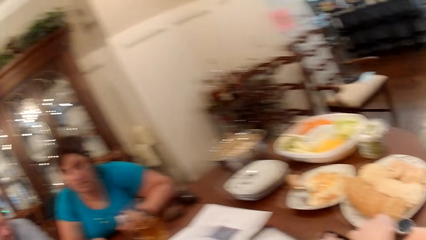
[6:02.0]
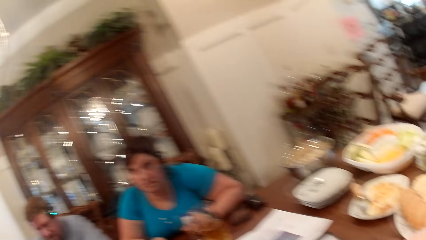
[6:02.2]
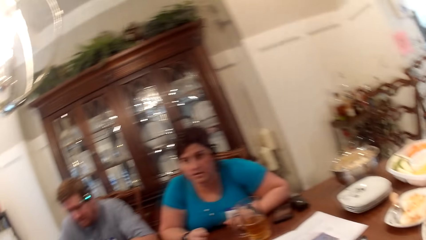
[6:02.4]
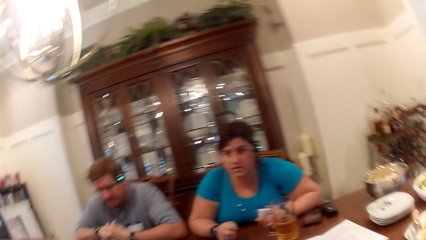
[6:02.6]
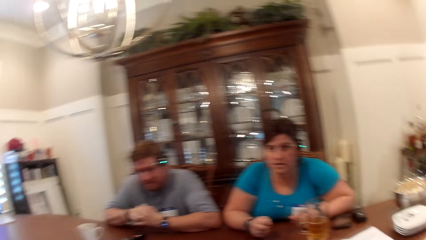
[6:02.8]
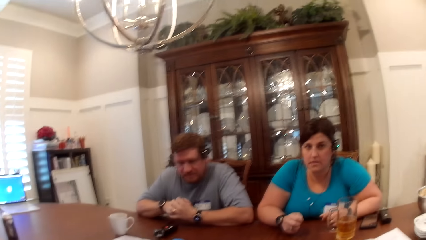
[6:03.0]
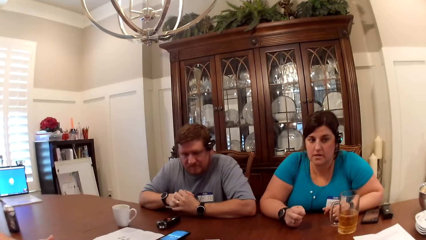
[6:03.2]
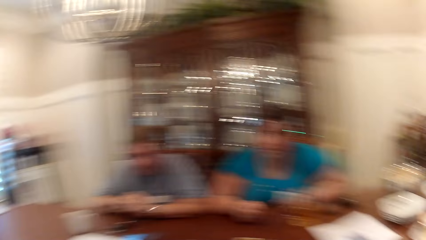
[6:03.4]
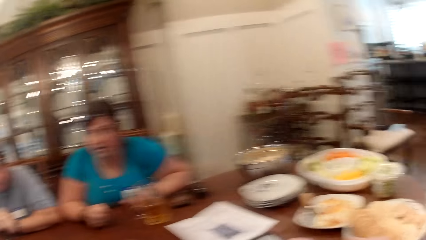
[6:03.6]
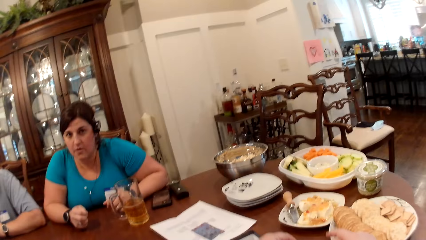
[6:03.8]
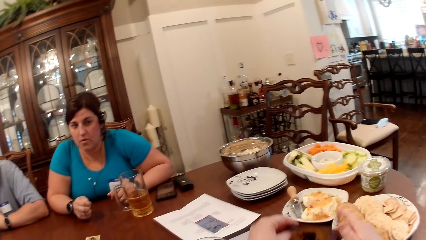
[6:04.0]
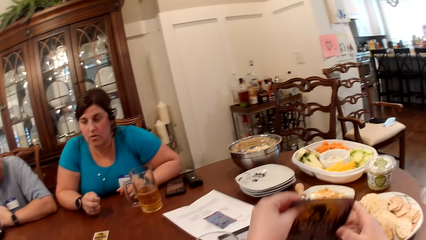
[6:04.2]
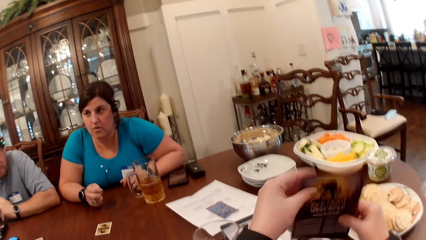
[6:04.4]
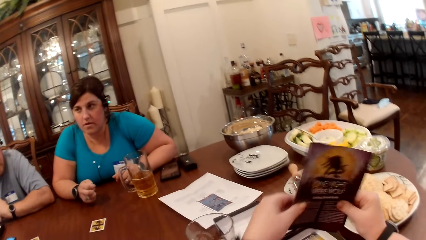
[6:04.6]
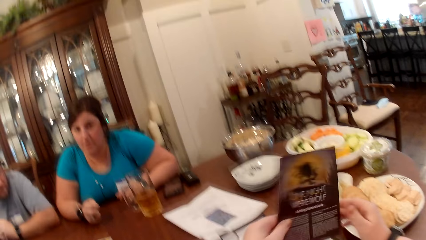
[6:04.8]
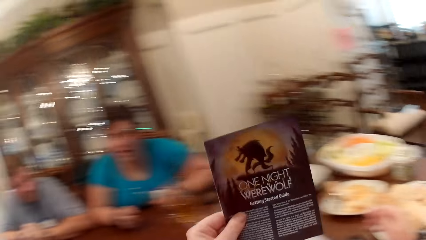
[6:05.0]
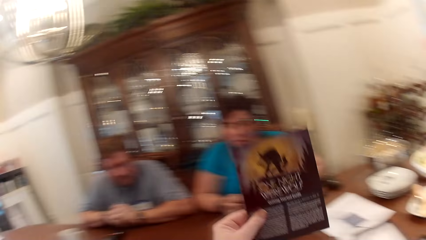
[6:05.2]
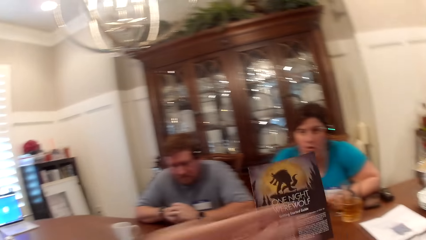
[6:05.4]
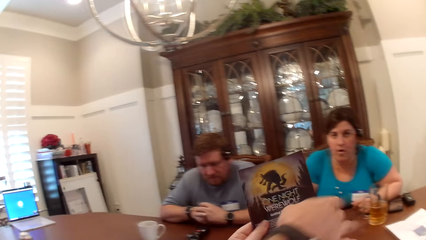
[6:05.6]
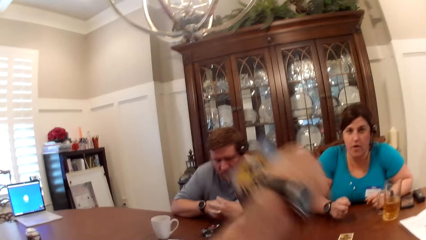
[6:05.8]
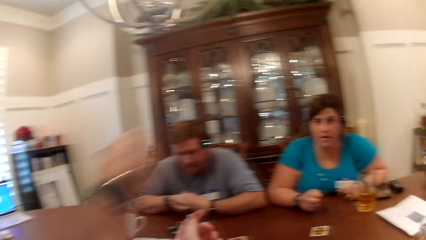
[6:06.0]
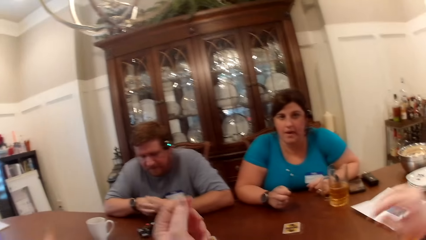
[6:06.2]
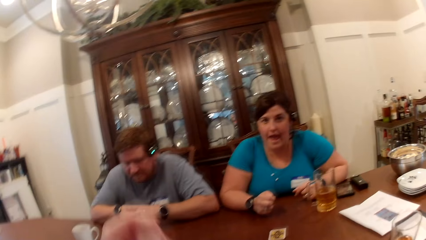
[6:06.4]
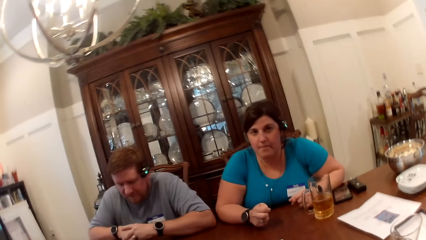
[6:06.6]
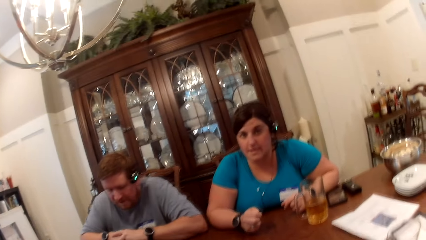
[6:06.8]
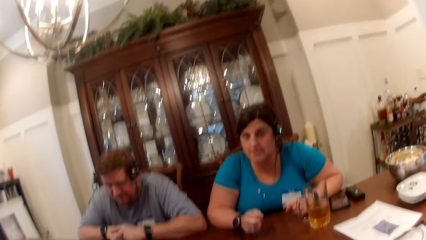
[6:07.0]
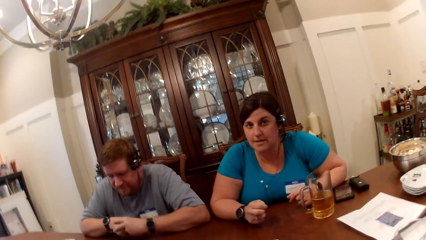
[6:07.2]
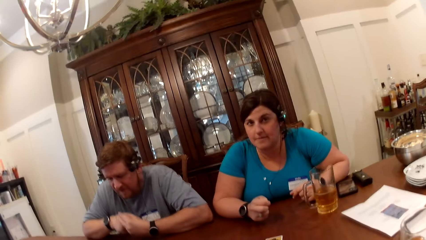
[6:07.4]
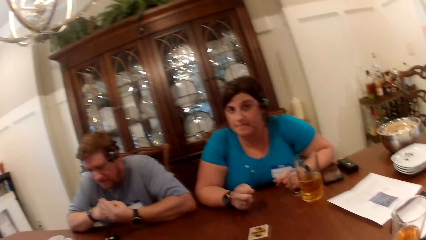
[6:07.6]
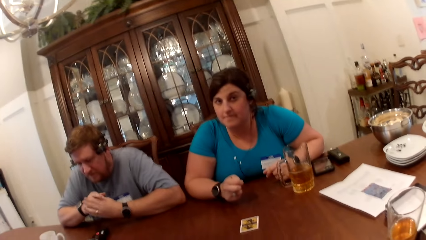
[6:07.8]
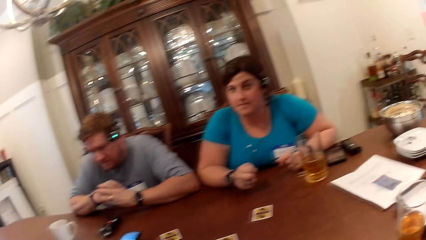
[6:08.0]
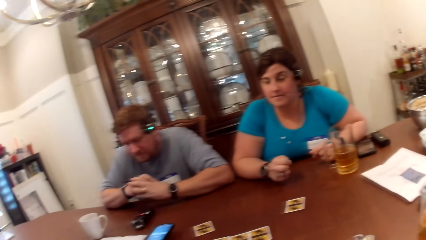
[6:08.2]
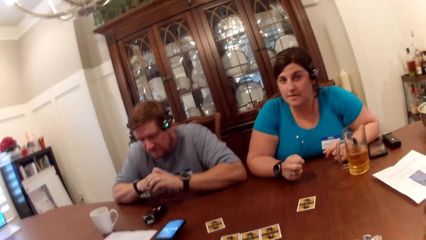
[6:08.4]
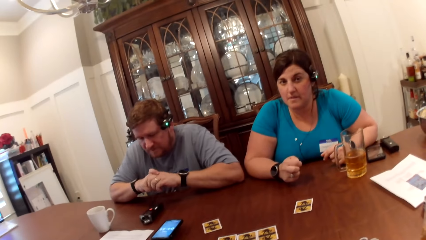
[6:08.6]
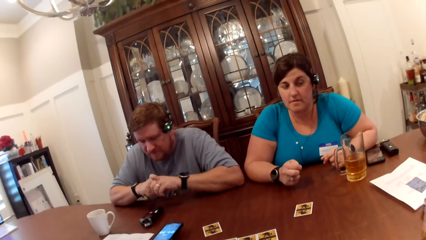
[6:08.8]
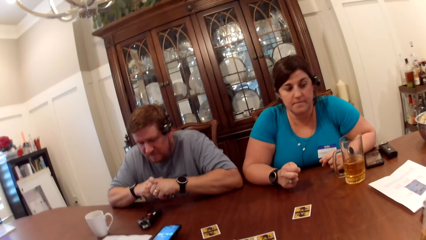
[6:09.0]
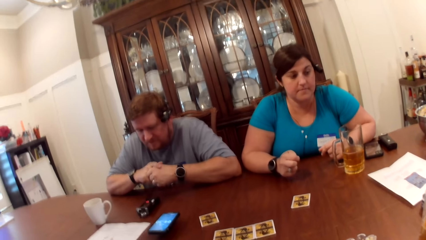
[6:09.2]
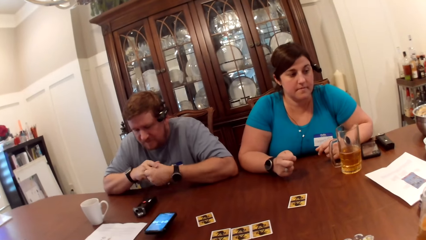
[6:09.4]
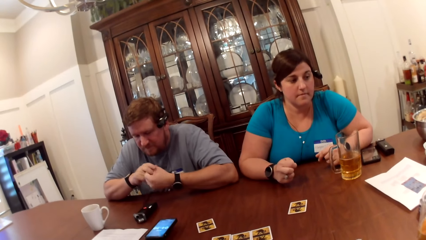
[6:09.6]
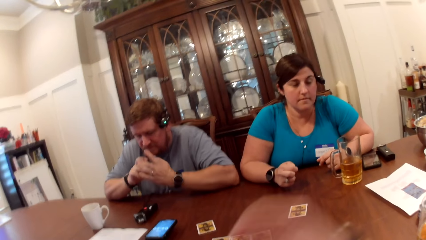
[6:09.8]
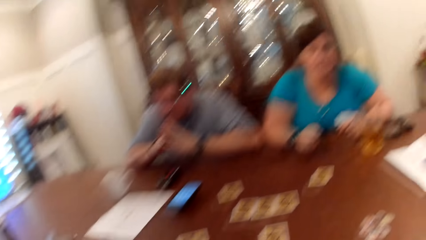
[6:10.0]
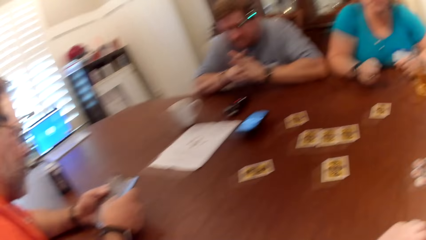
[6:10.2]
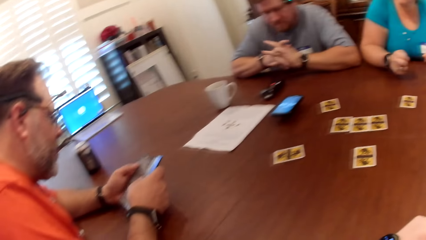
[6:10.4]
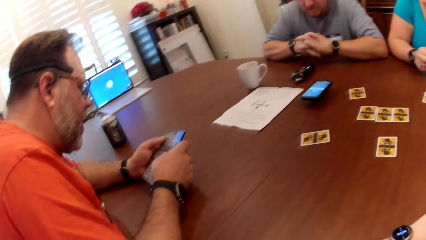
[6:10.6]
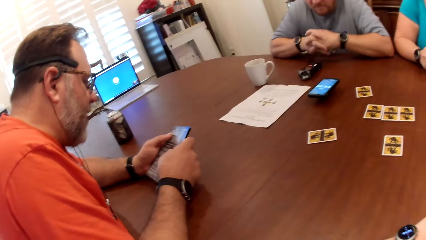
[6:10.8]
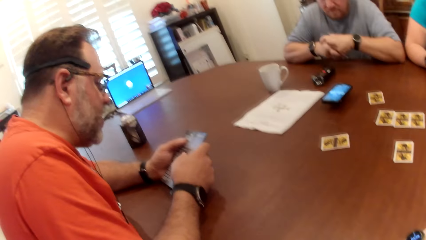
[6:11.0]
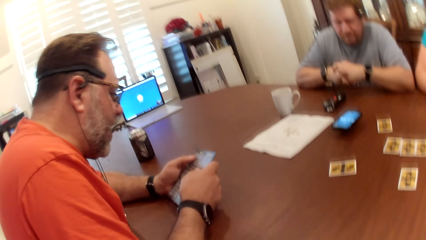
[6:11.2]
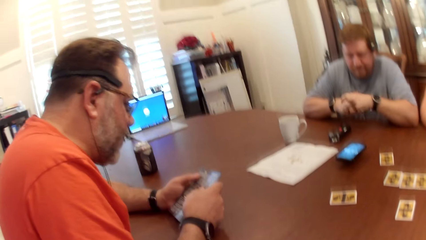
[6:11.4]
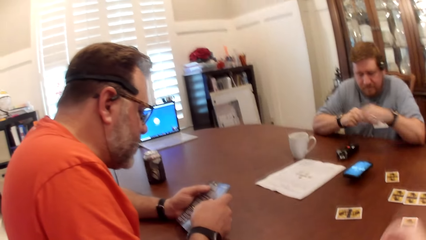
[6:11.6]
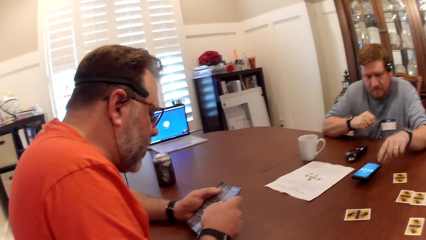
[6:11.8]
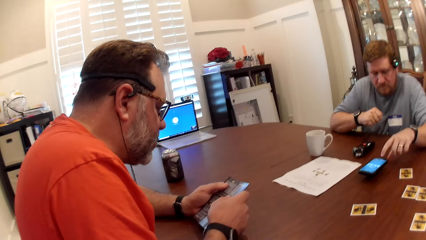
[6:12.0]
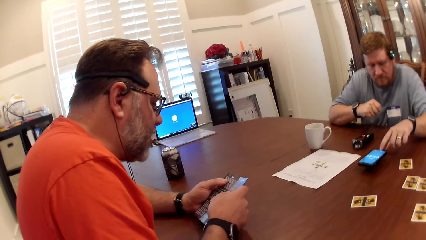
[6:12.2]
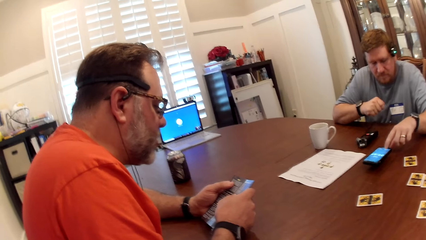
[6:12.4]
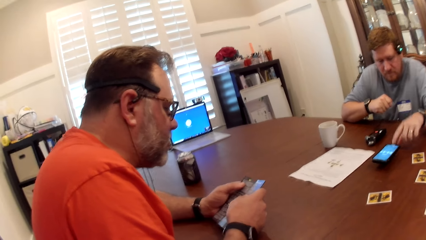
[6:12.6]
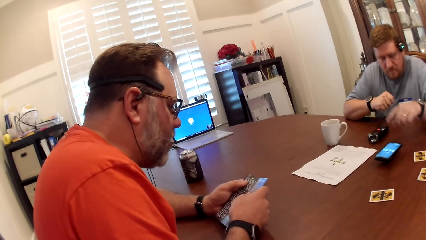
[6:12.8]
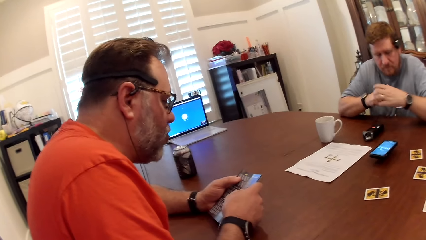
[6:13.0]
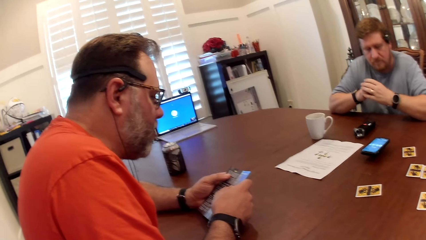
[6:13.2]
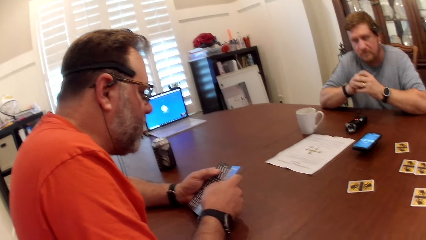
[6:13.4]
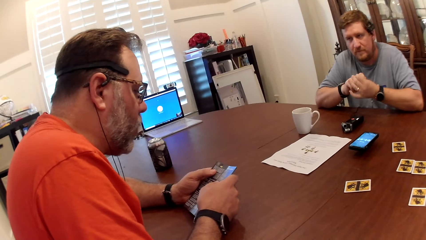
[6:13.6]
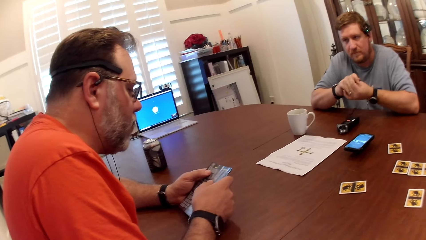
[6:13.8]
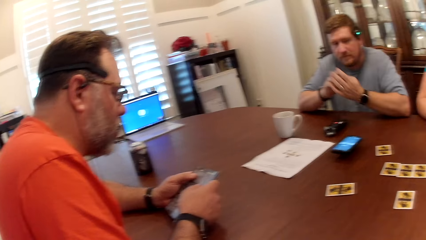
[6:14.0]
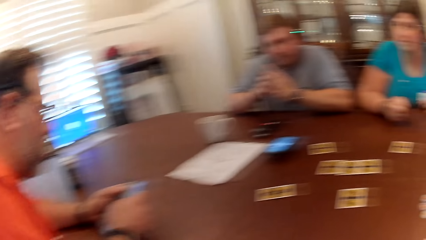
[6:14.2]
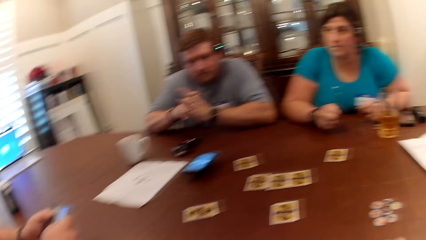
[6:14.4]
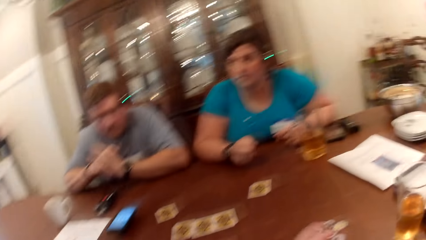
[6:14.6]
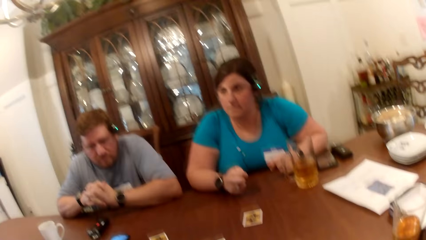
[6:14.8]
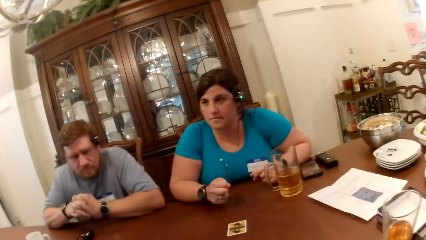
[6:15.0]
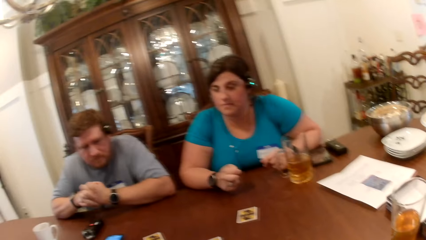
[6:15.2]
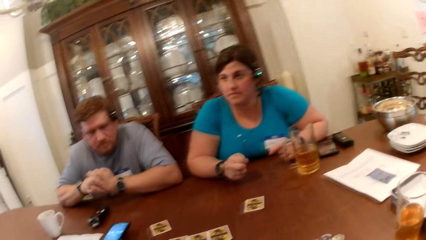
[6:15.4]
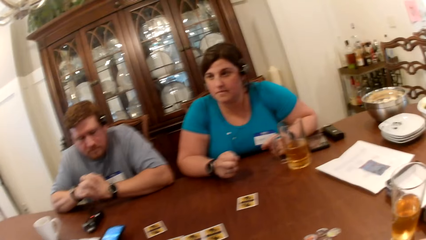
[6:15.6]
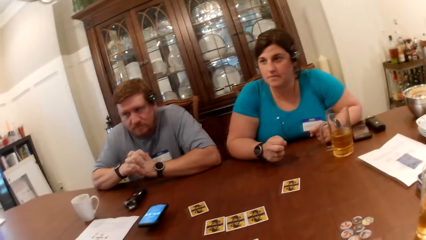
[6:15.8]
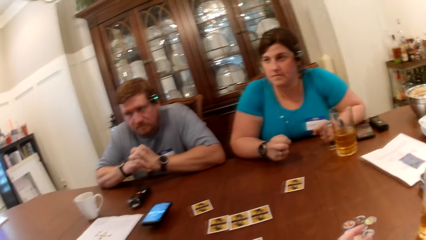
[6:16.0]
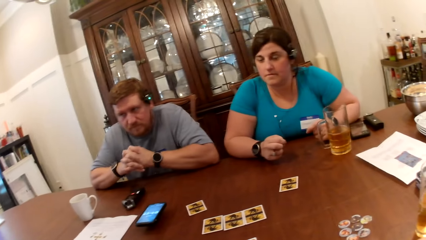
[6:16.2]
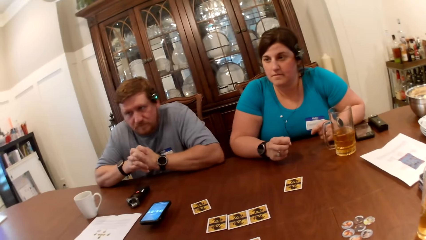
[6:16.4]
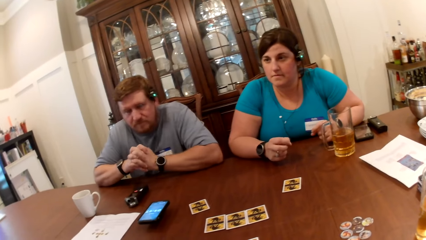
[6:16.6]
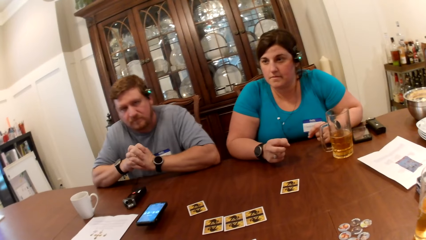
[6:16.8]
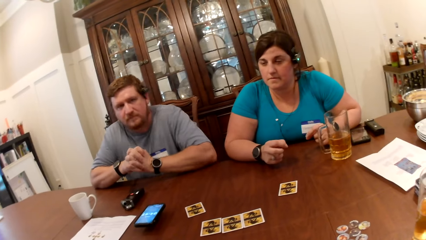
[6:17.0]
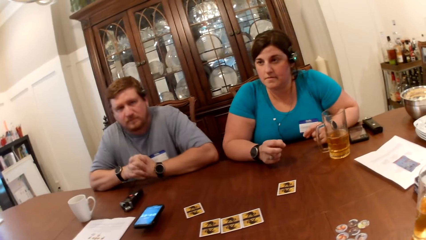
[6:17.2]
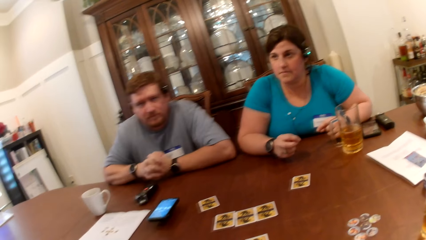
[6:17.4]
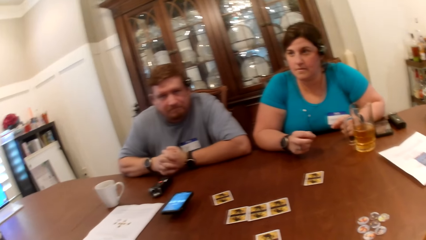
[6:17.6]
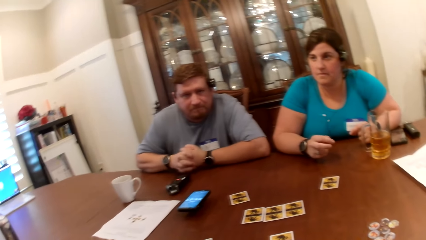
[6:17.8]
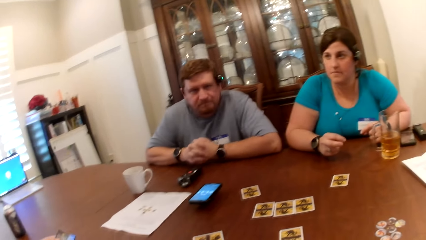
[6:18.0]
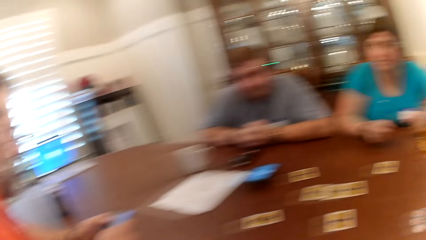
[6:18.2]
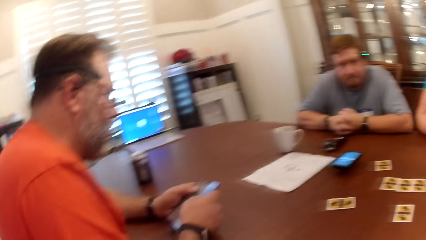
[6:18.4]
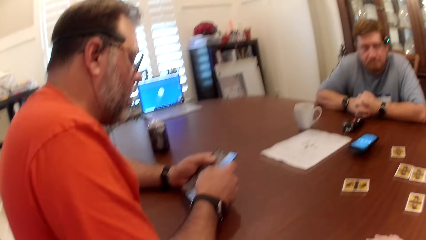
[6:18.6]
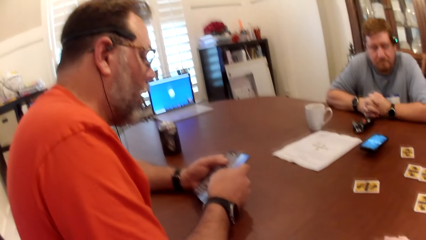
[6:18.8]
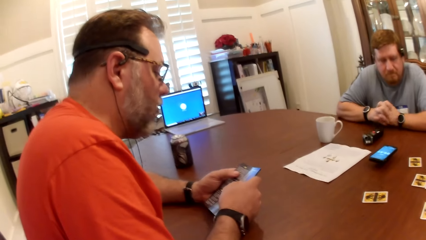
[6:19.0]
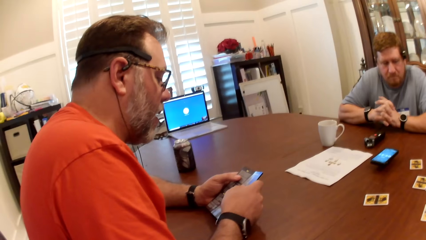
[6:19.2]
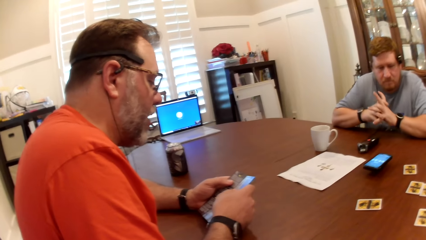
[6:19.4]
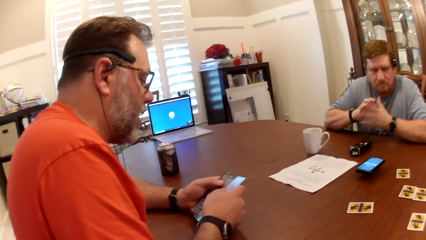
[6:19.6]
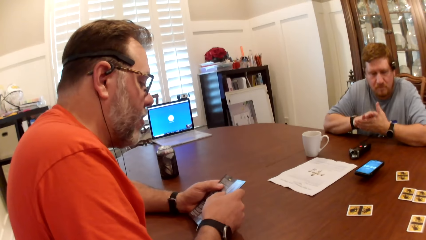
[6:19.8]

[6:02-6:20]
A man converses with the camera wearer. The camera wearer holds a manual with both hands. She picks a piece of paper. She hands the manual to the man with her left hand. The man collects the manual from the camera wearer with his right hand. The camera wearer lowers her hands on the table. She raises her right hand towards her head. The man reads the manual to the camera wearer, another man, and a woman. The camera wearer lowers her right hand on the table. The other man operates a phone on the table with his left hand.
